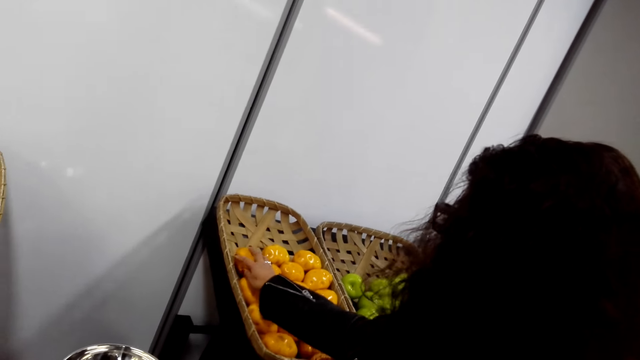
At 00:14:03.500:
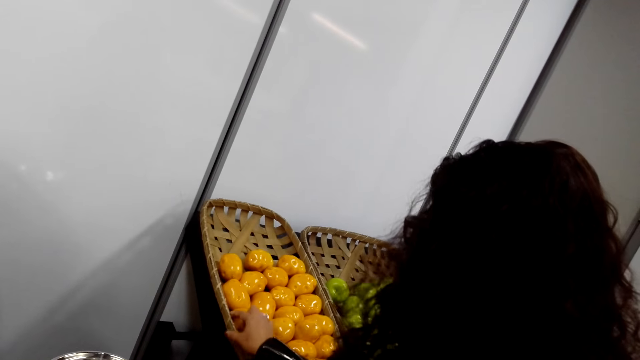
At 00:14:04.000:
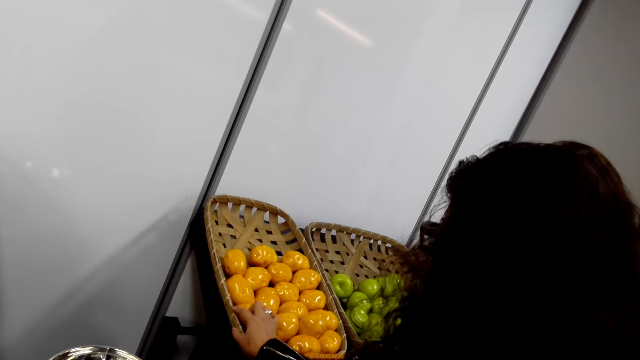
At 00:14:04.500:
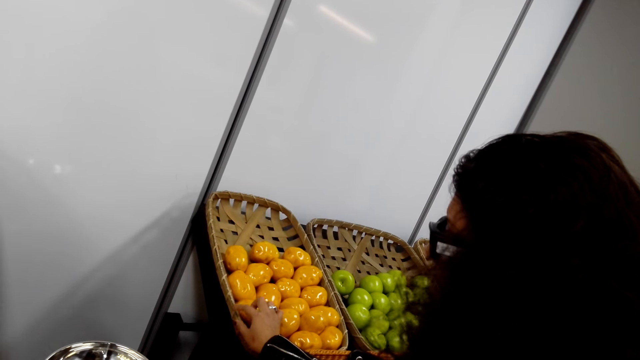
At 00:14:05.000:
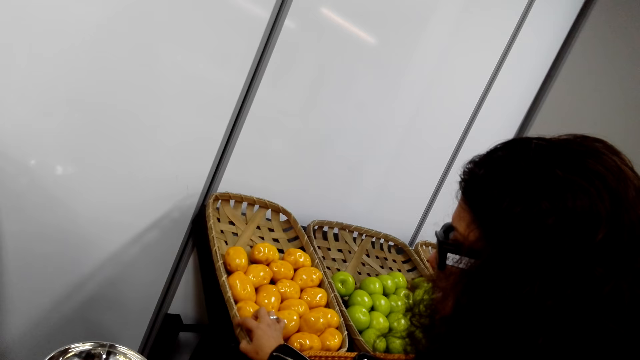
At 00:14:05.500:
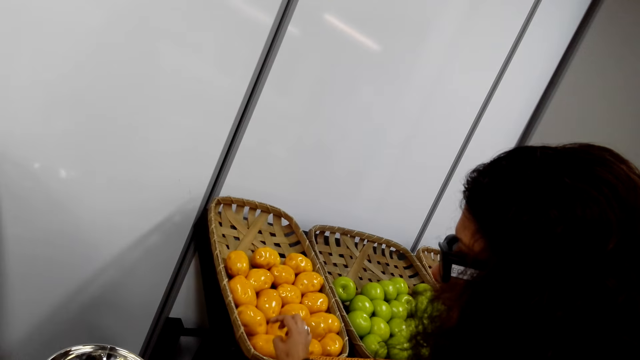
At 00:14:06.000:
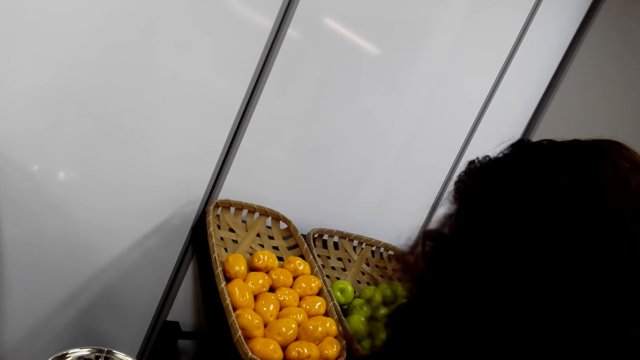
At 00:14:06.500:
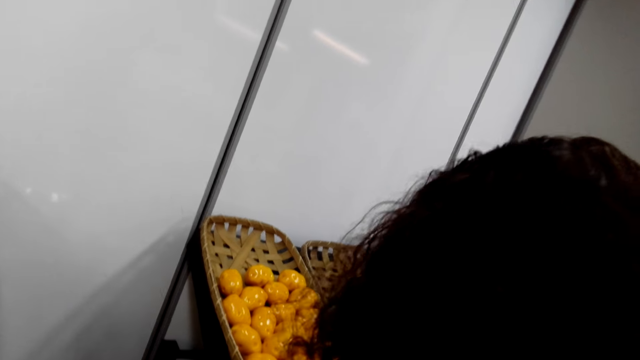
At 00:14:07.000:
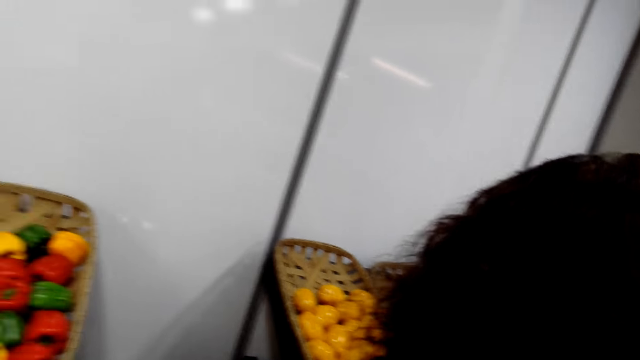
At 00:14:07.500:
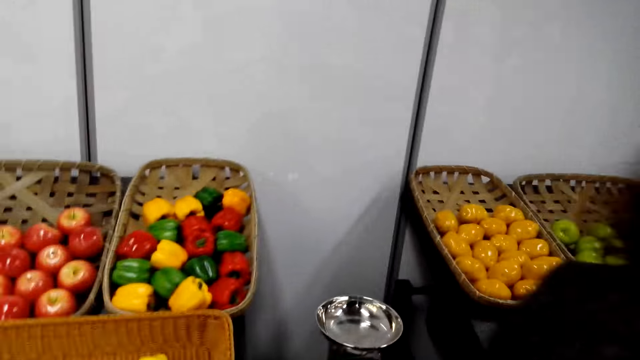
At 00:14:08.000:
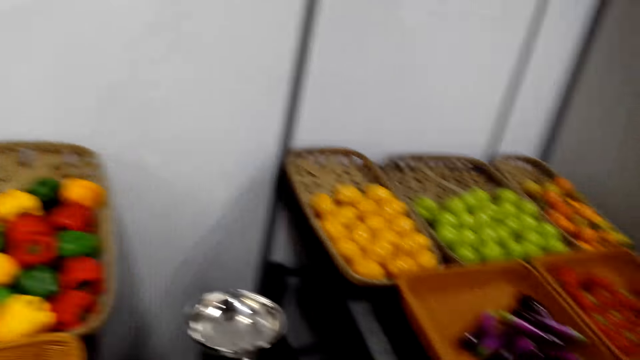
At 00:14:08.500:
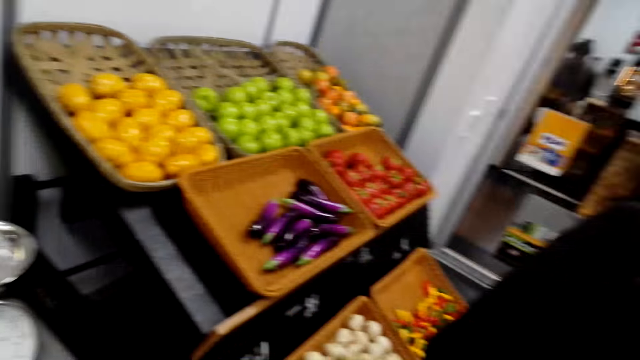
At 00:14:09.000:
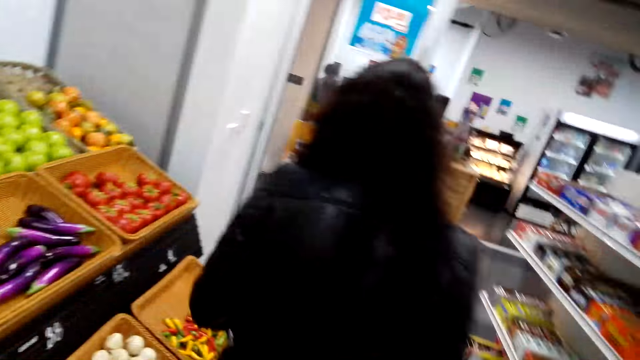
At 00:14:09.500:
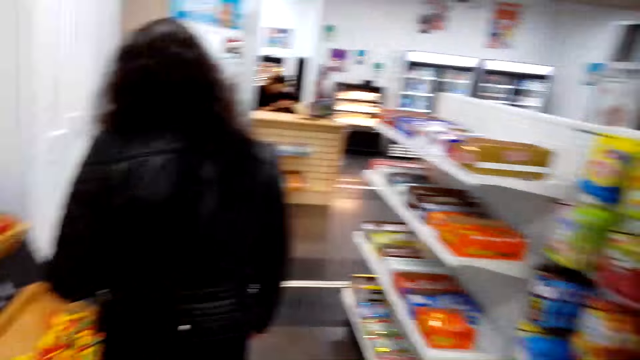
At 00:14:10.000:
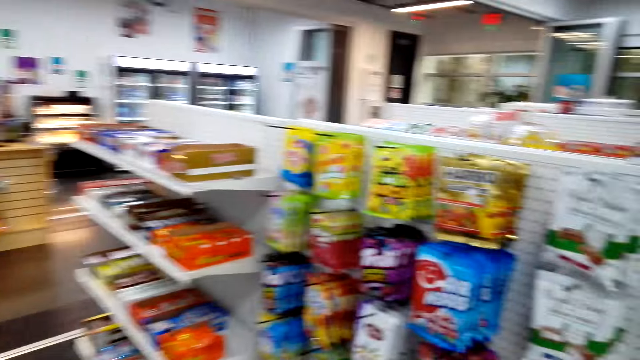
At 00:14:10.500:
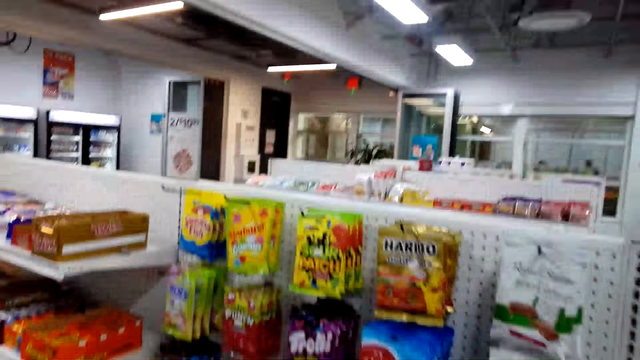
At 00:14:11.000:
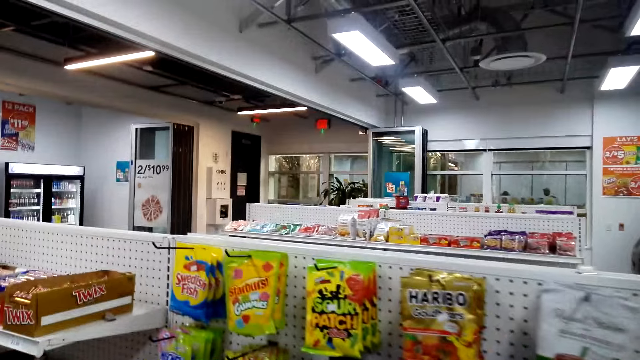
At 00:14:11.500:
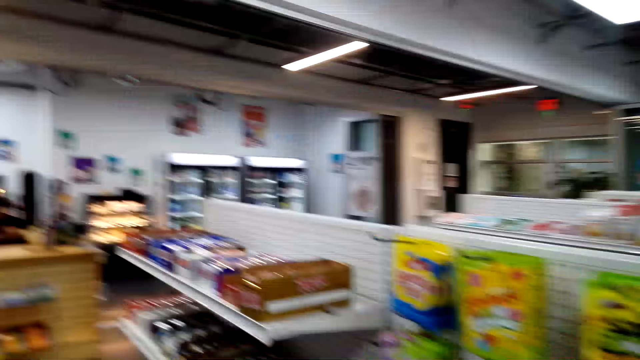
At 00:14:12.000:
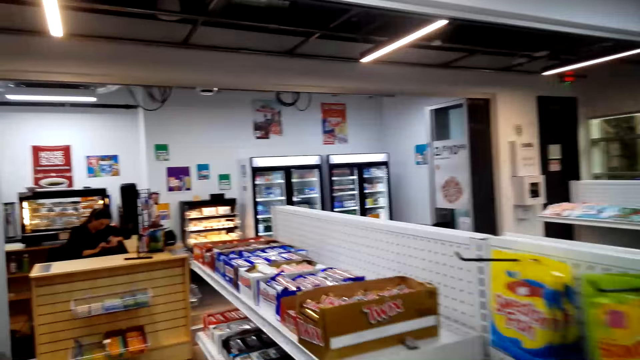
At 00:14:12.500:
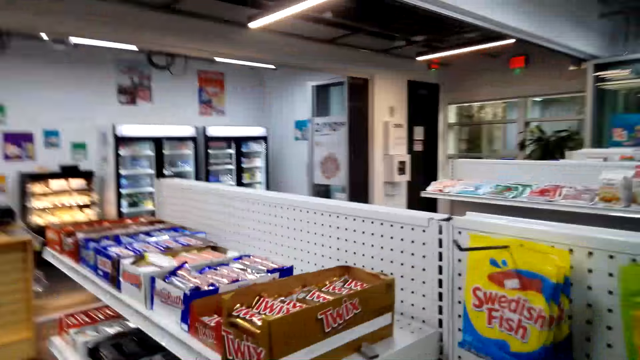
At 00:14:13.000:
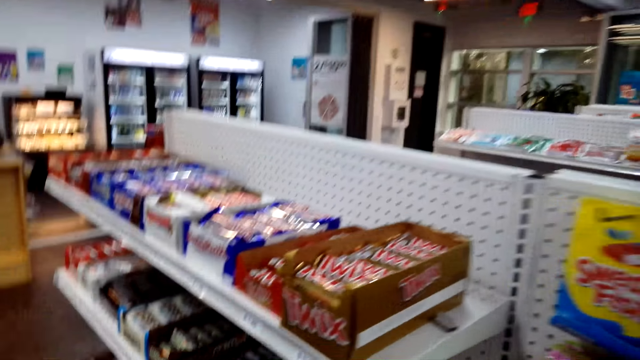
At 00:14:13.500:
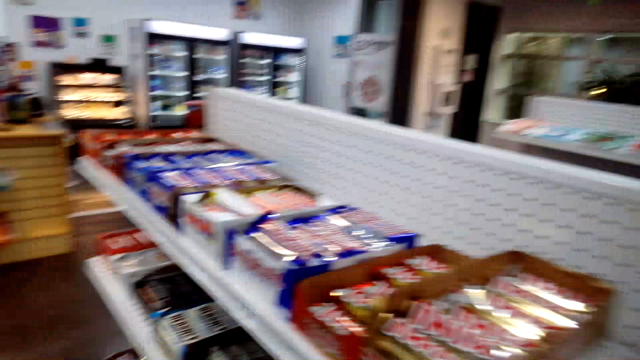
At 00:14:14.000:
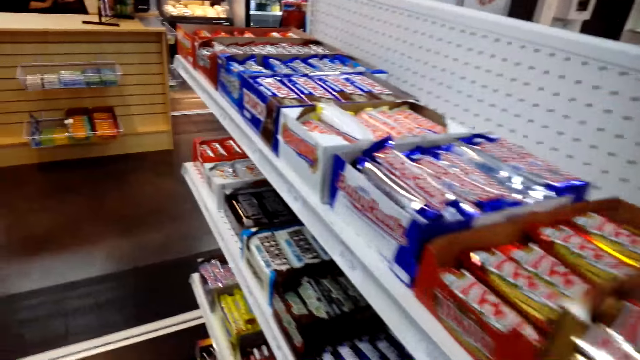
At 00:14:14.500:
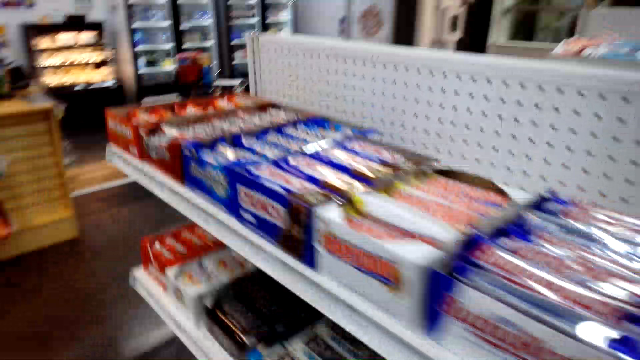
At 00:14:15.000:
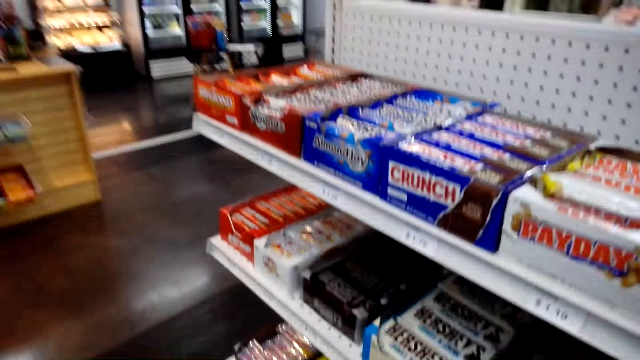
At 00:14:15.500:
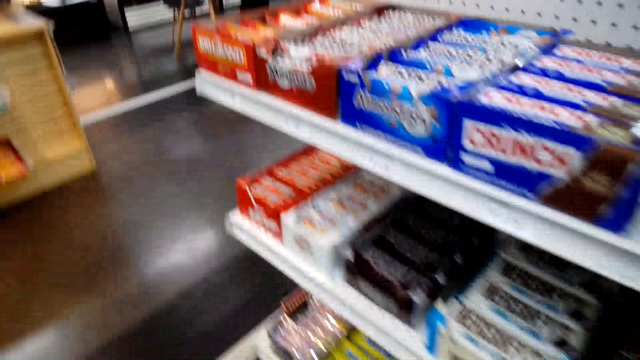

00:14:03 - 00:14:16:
A person walks around the supermarket. The camera wearer walks around the supermarket.

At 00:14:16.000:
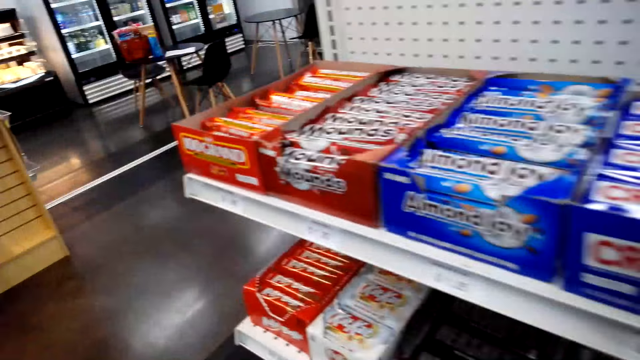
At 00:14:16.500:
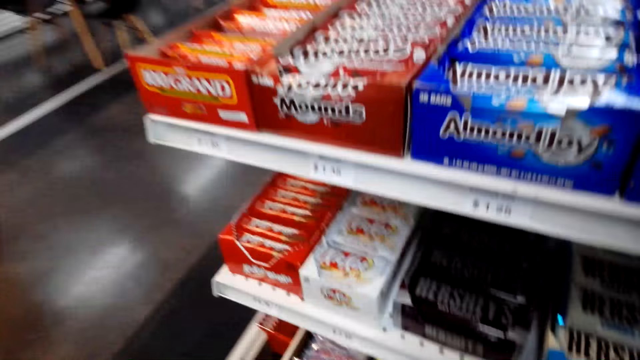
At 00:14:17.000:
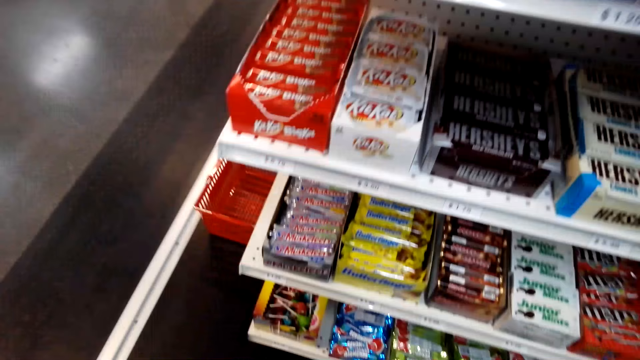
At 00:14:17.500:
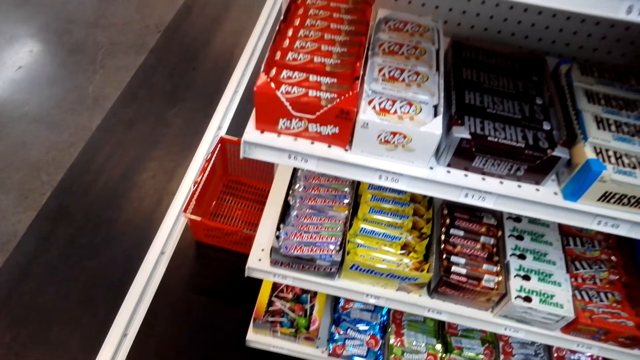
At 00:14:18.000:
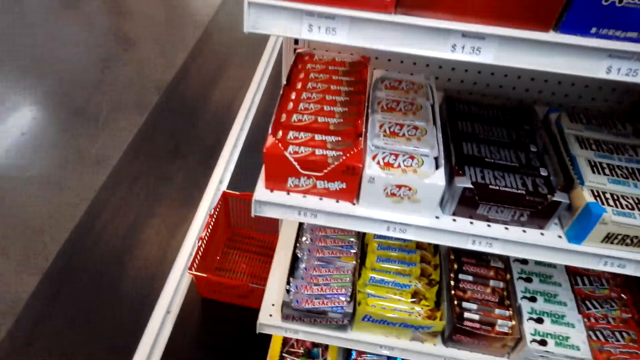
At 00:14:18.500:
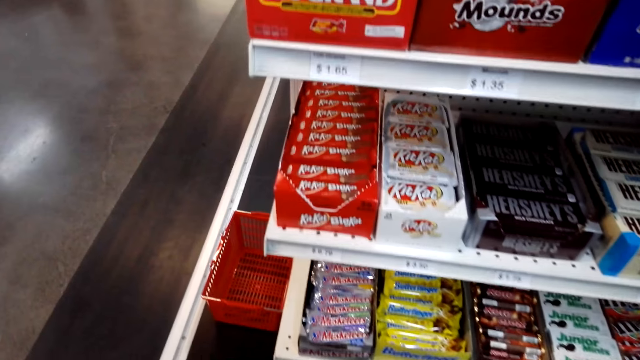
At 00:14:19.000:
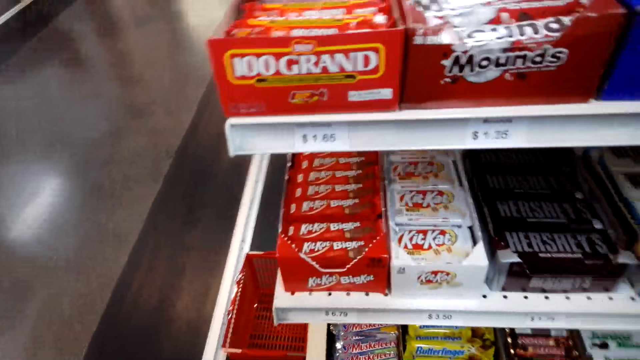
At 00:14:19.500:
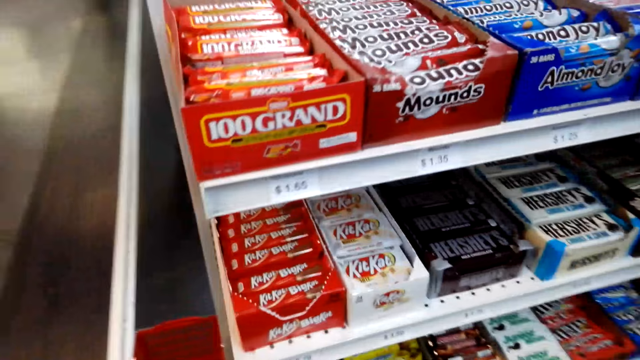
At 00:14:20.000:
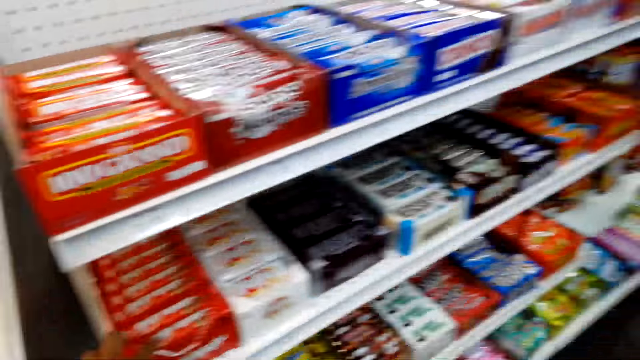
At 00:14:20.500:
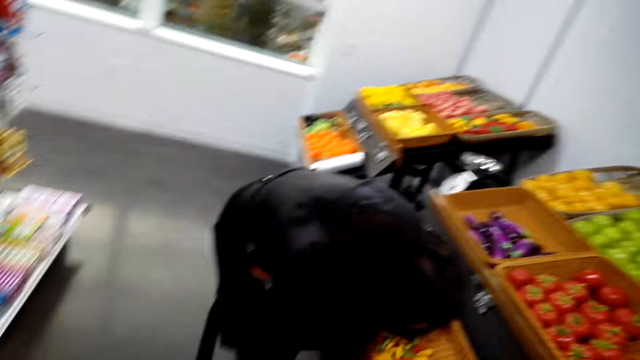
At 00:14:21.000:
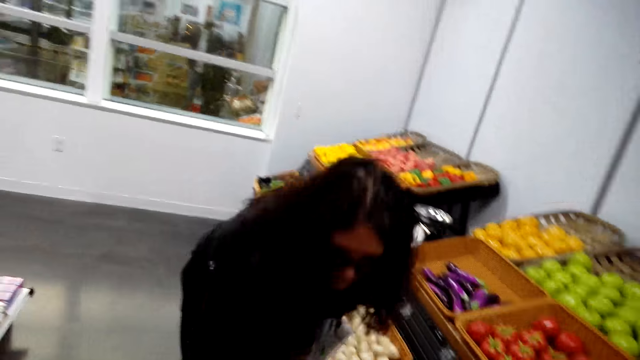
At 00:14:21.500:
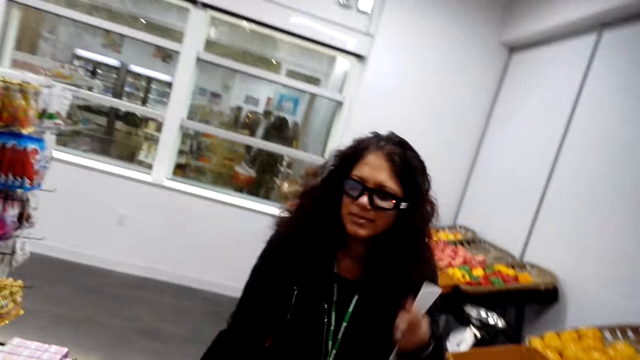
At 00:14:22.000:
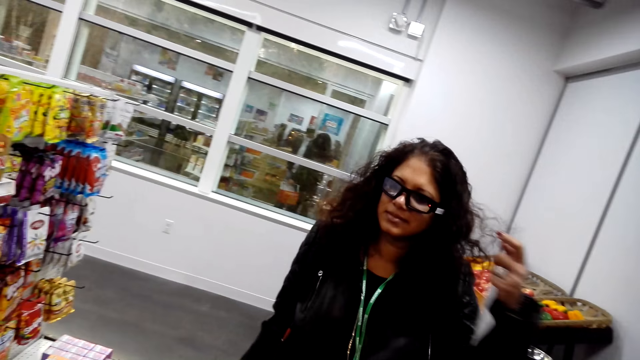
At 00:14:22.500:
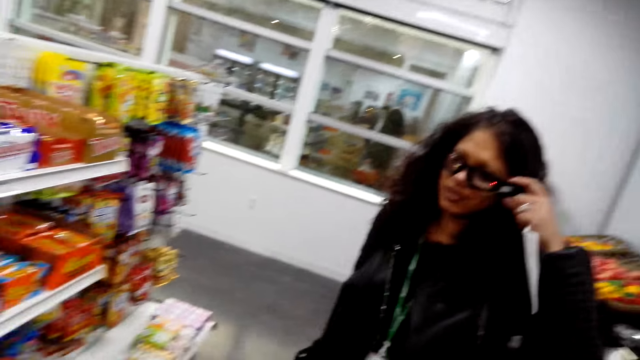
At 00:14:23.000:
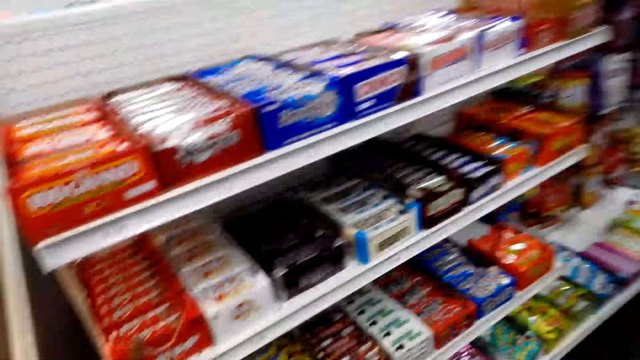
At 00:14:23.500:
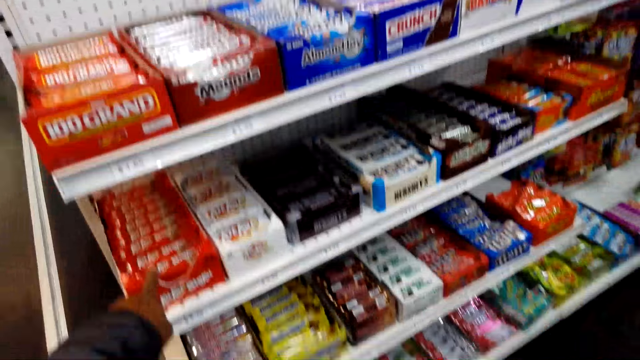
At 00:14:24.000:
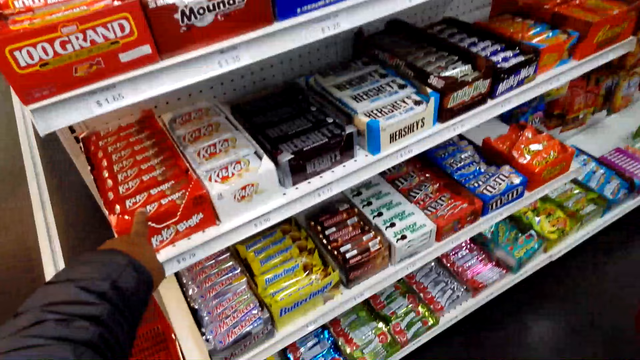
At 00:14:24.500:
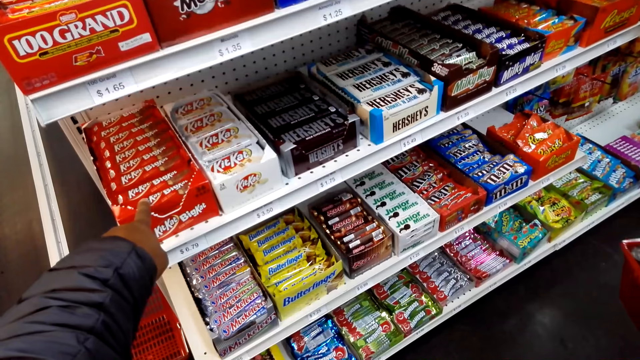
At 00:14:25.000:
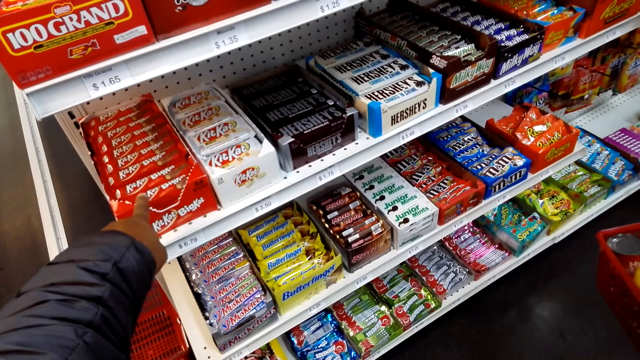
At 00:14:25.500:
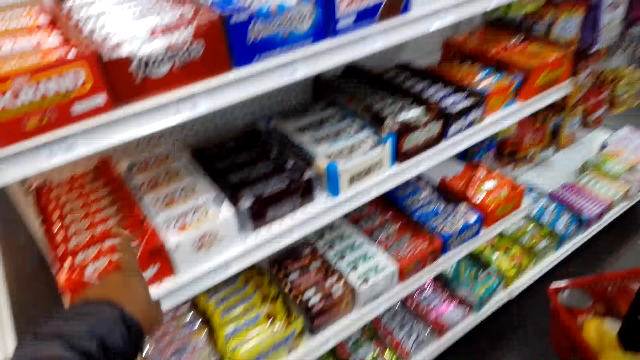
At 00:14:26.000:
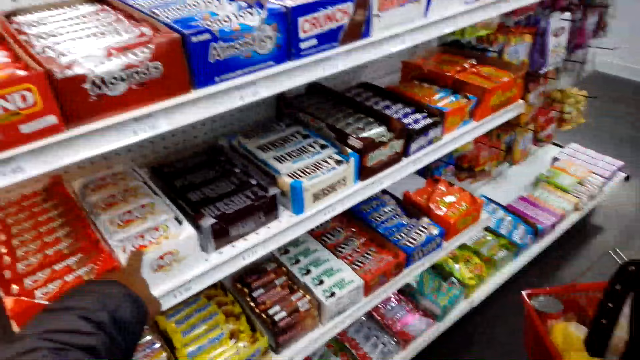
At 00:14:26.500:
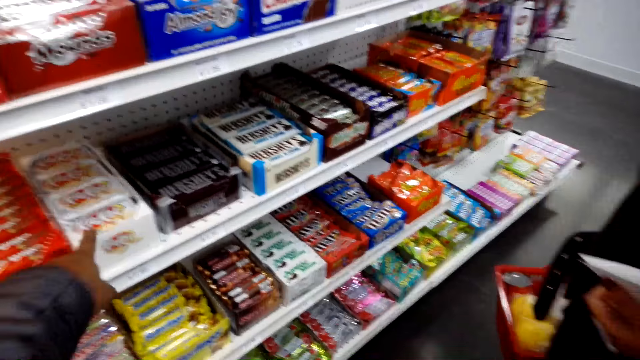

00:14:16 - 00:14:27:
The camera wearer talks to the person. They look at the shelf. They touch the items on the shelf.
